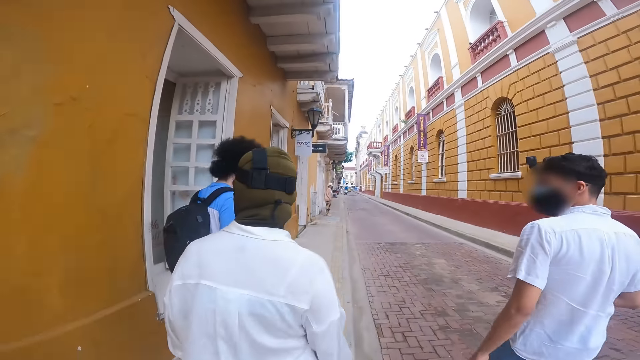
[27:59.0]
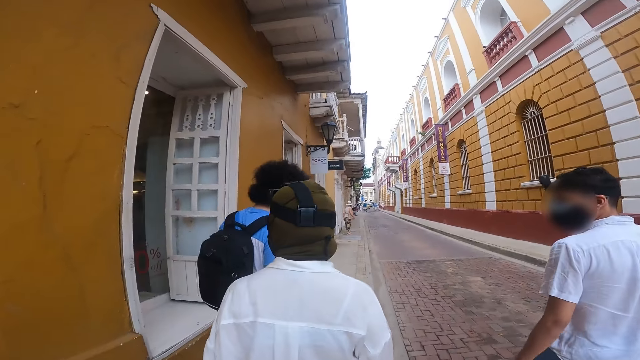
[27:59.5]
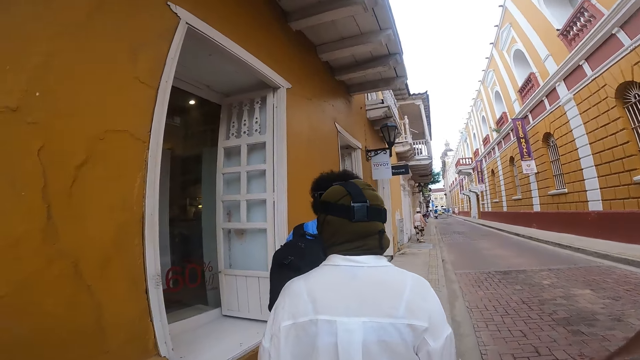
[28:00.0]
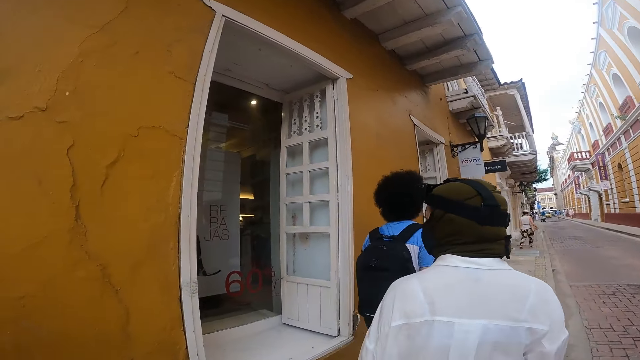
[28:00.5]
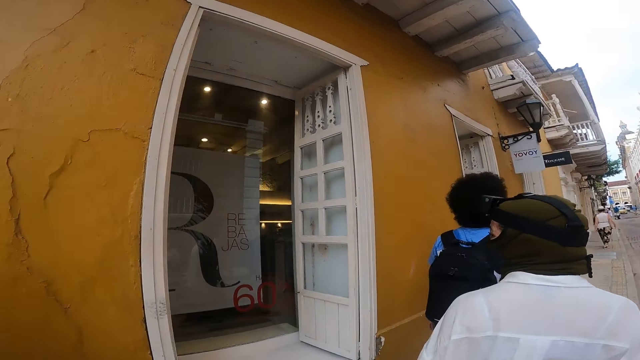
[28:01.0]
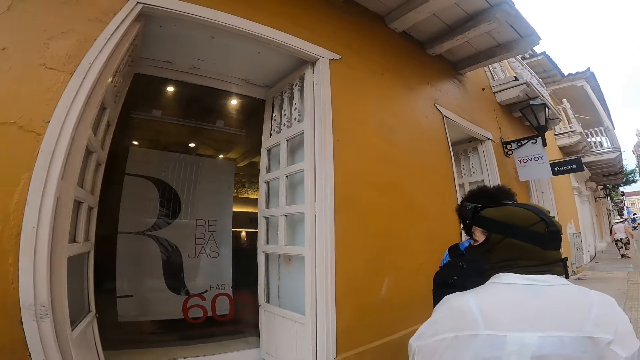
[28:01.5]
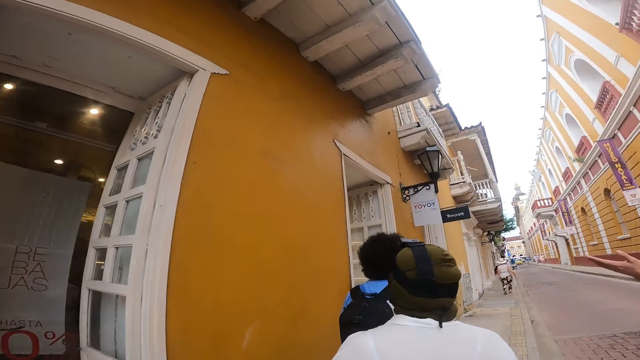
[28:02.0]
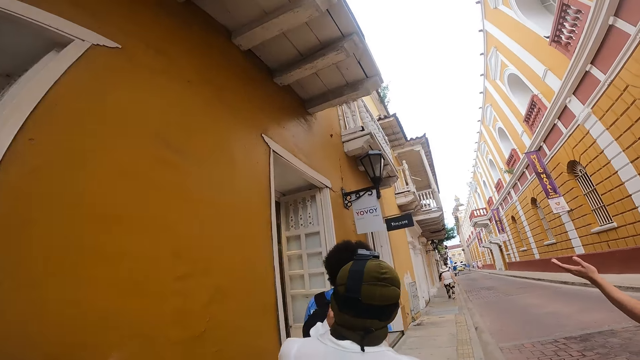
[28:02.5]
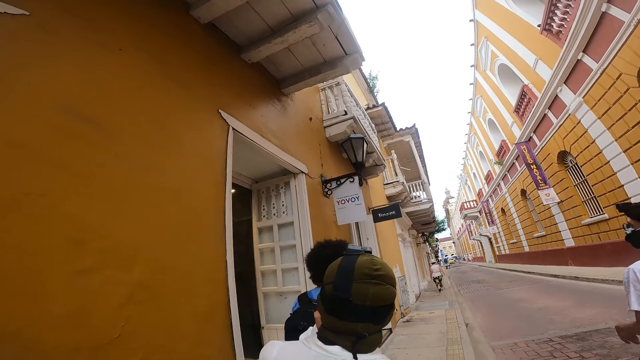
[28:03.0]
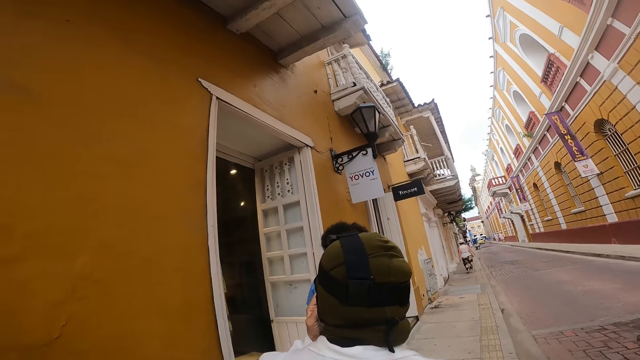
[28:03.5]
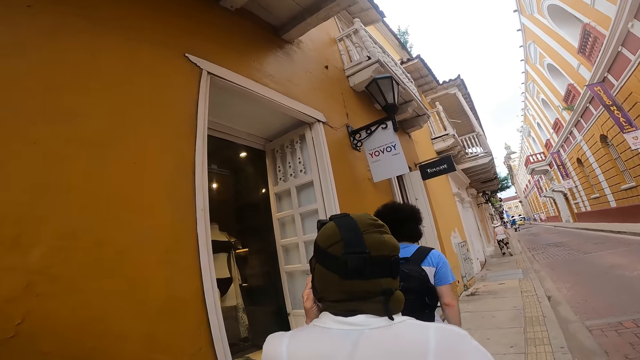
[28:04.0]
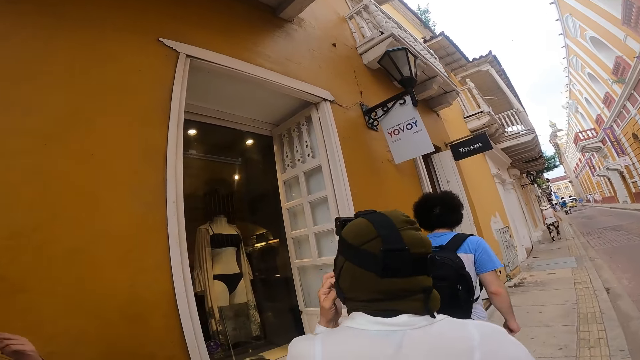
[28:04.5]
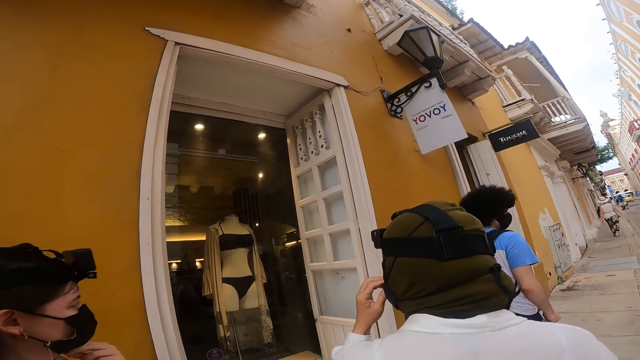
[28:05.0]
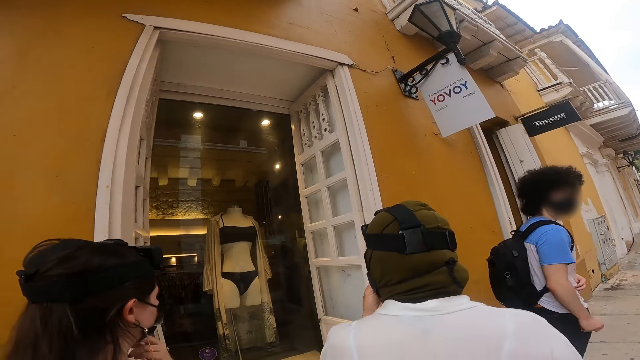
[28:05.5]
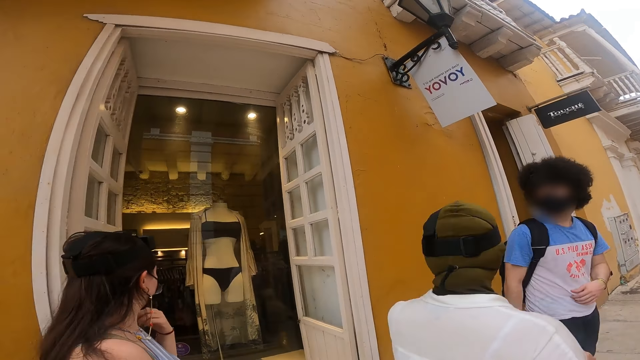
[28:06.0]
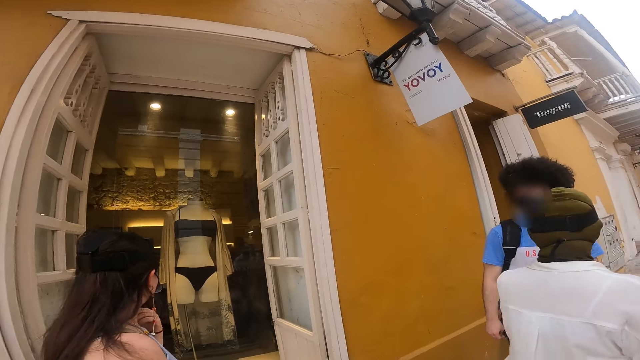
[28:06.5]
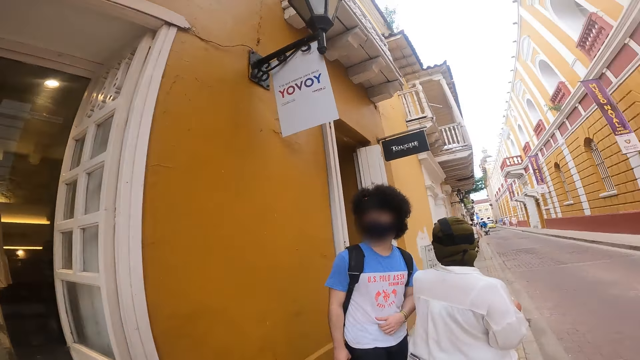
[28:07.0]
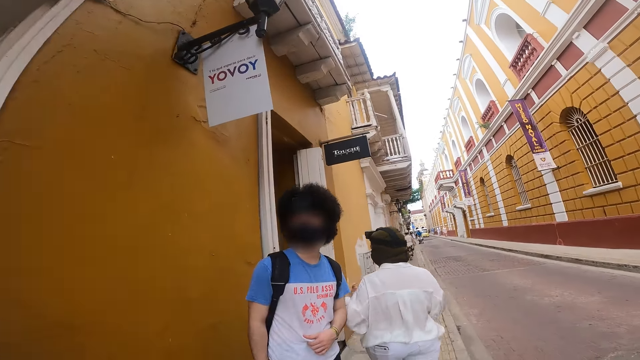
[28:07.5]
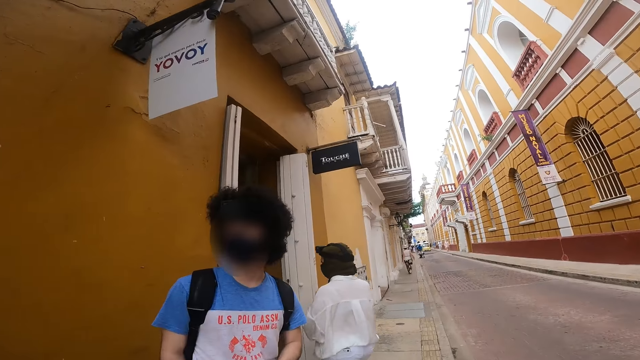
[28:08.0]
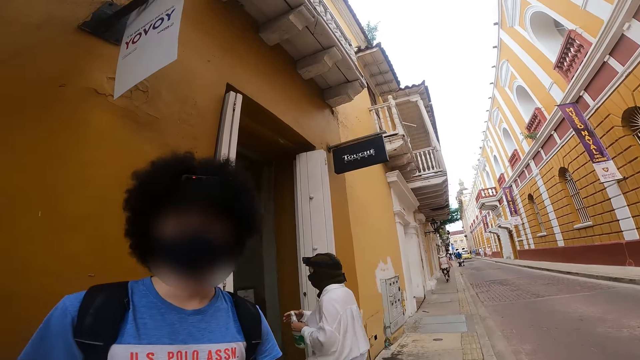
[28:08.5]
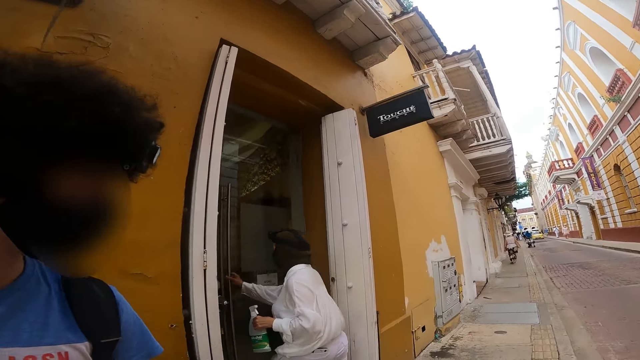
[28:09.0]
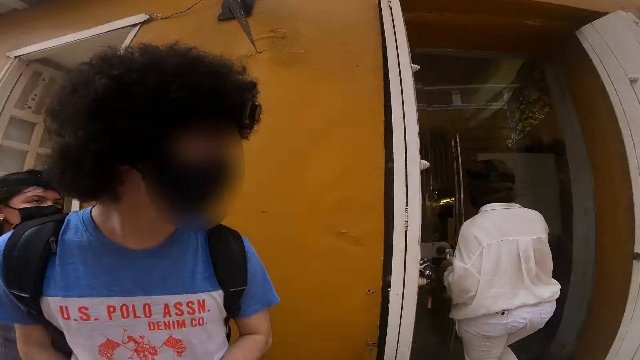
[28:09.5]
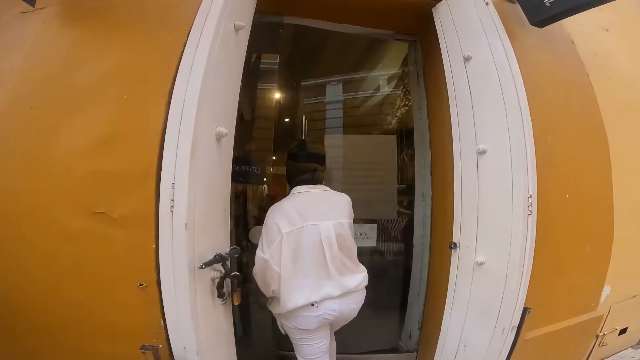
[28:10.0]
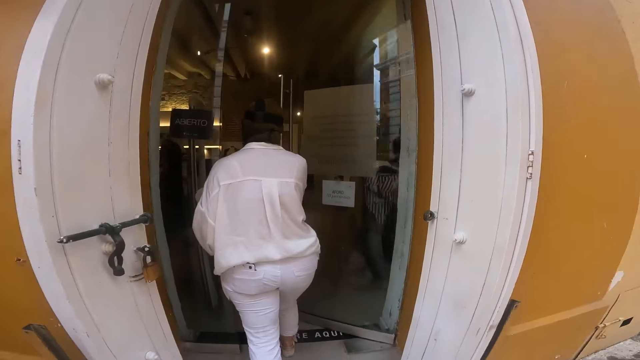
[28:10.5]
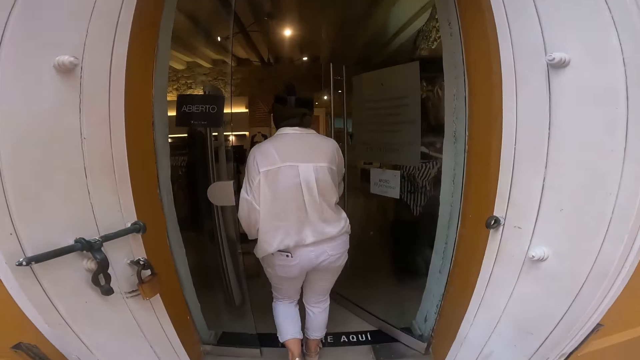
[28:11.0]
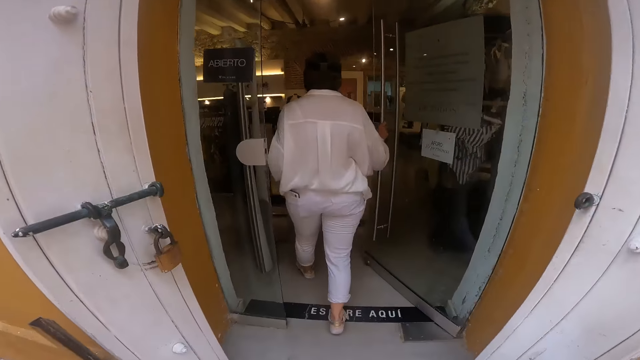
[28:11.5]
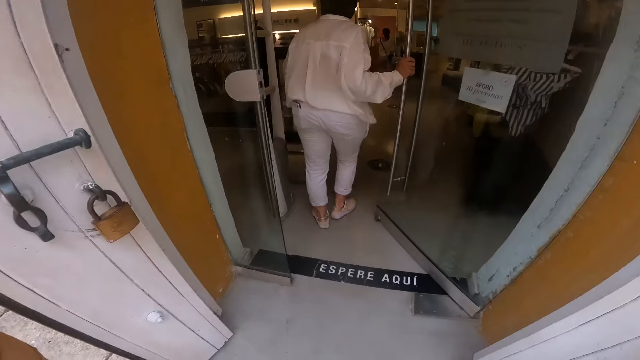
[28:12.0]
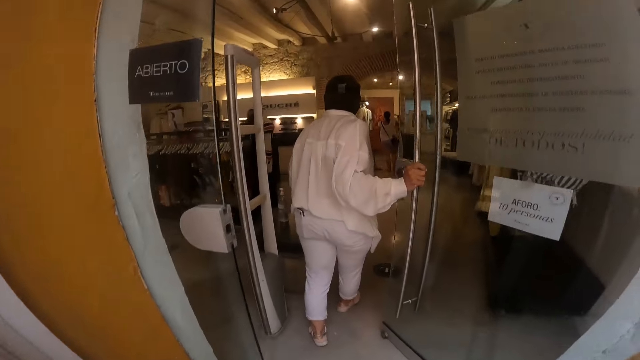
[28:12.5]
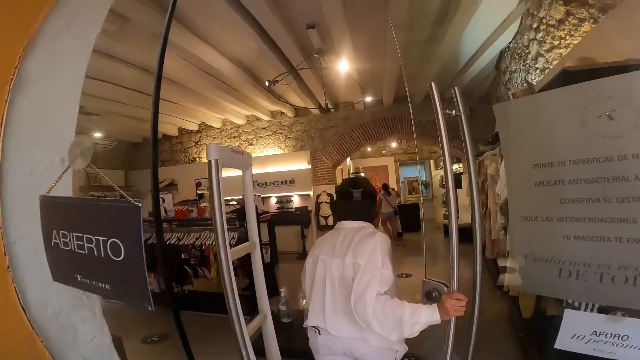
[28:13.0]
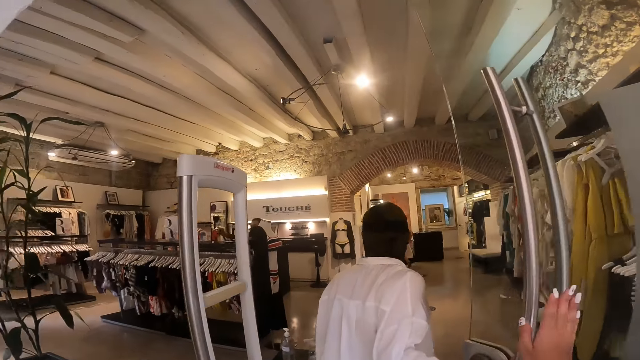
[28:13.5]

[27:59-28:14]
The camera wearer walks along a road. They look at a man. A woman opens a door with her right hand. The camera wearer enters a boutique.

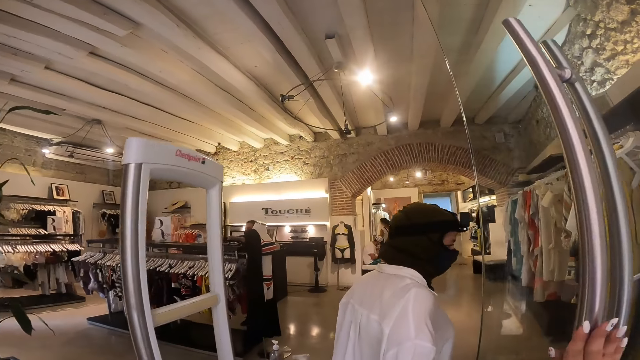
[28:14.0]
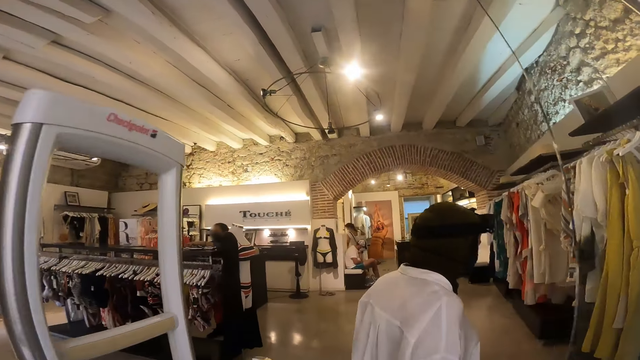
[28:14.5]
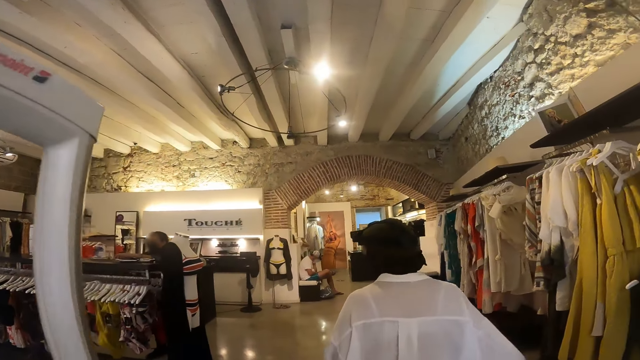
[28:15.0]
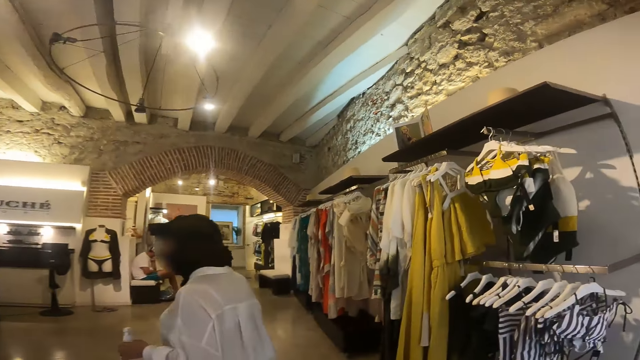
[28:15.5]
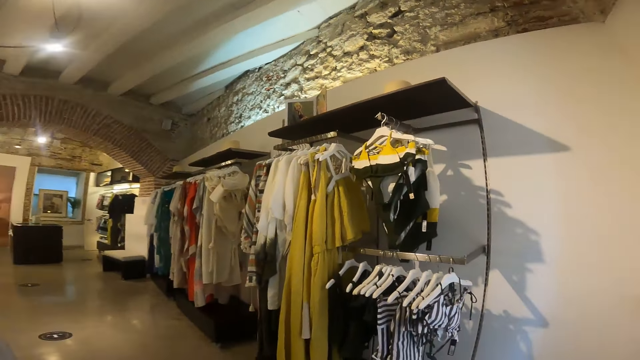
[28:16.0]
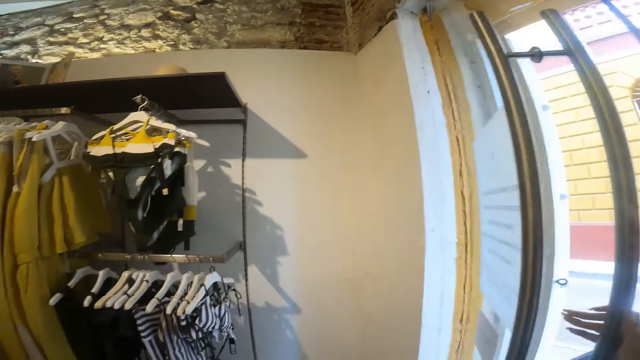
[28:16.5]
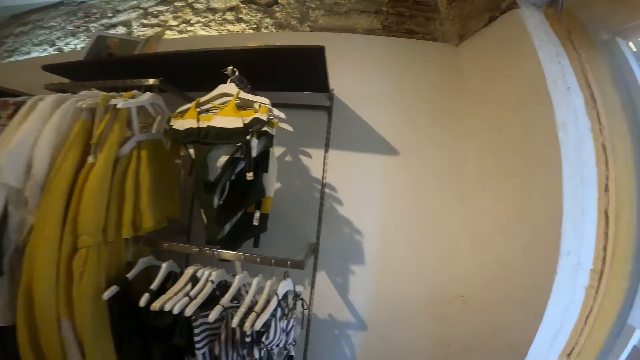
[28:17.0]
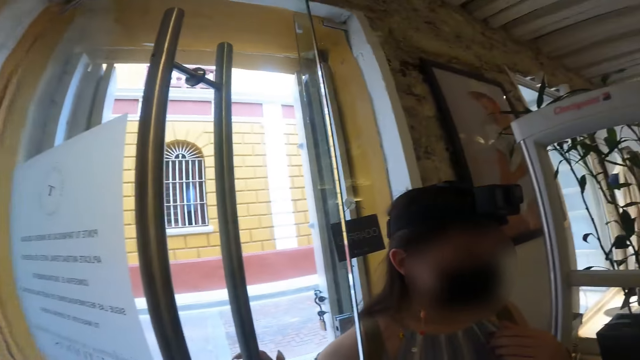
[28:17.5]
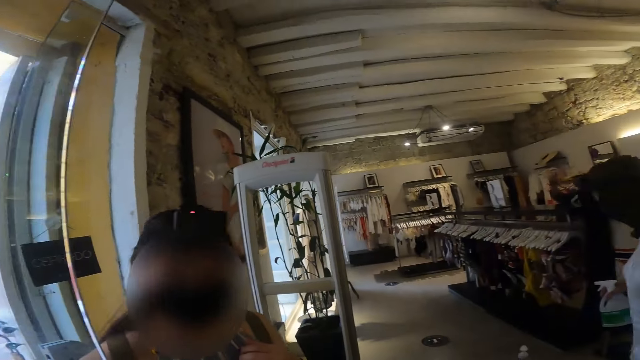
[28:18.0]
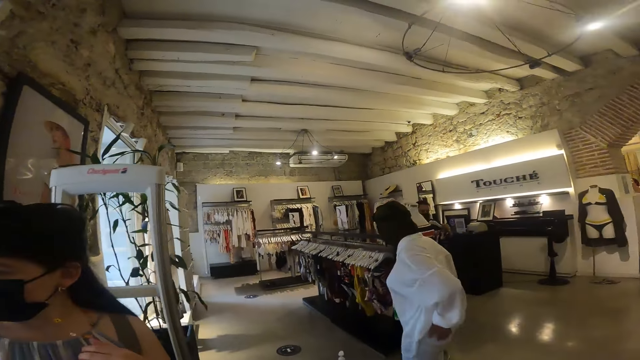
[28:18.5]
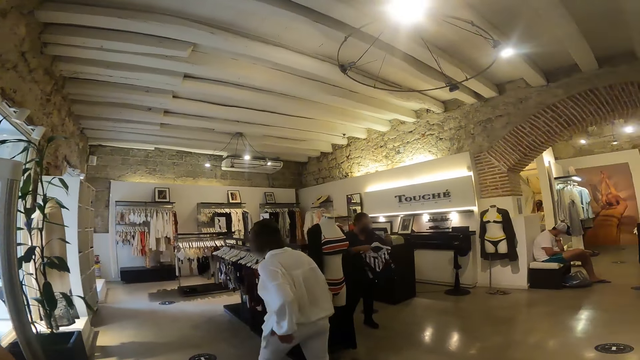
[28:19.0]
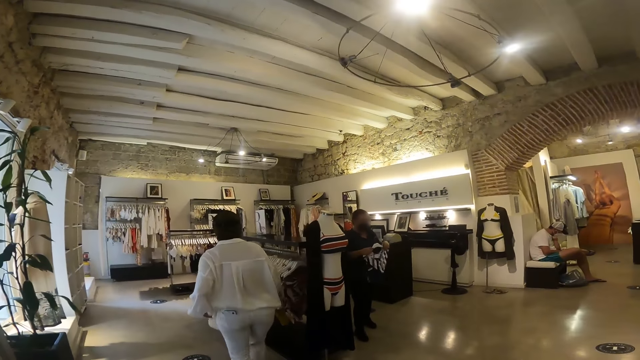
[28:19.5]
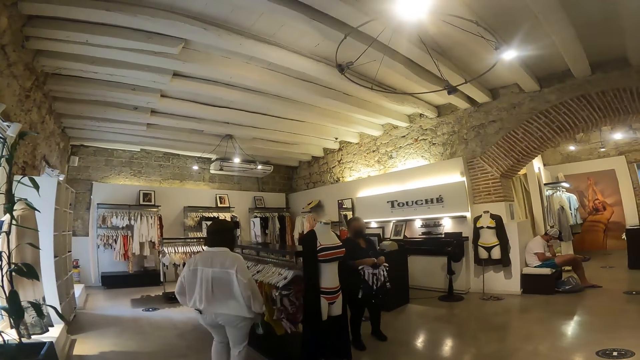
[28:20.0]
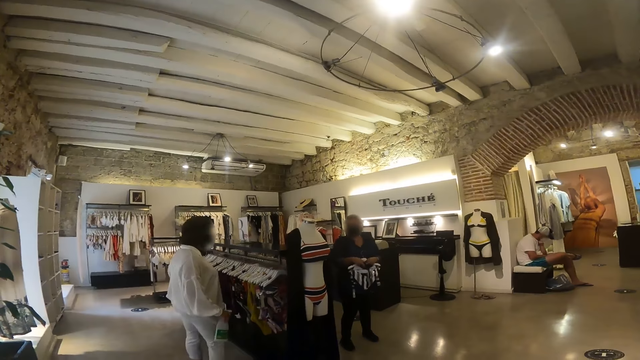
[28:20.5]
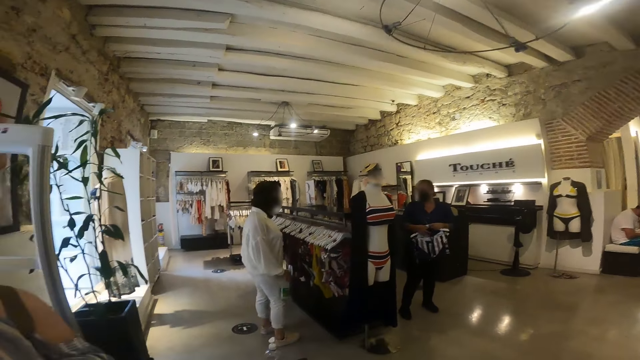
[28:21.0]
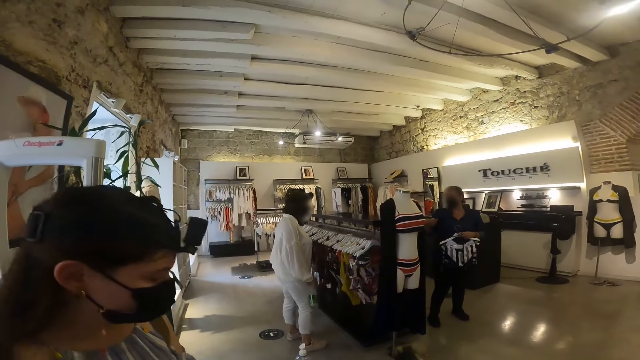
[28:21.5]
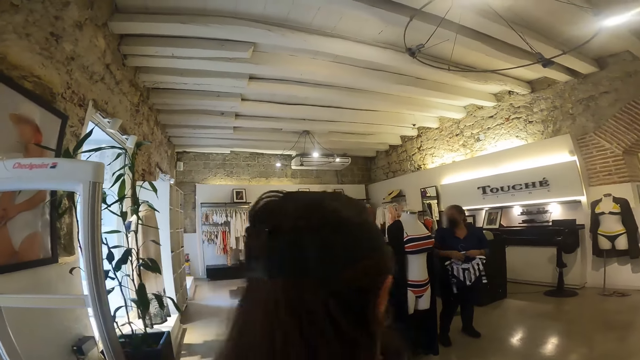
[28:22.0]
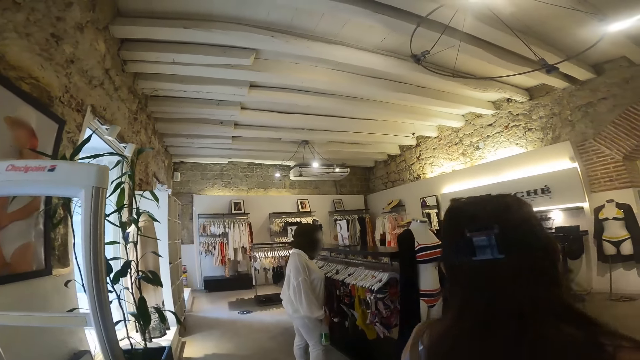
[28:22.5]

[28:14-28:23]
The camera wearer holds the door with her right hand. She looks around. A woman holds a cloth with both hands. Another woman interacts with the first woman.
